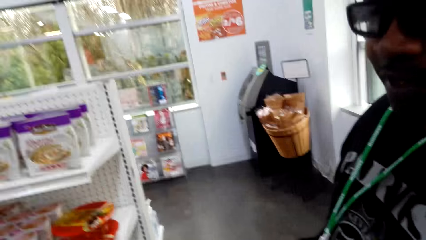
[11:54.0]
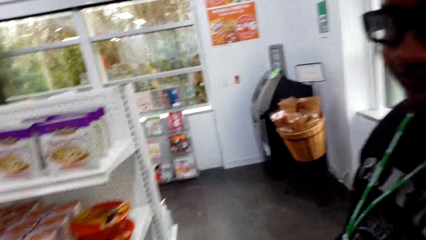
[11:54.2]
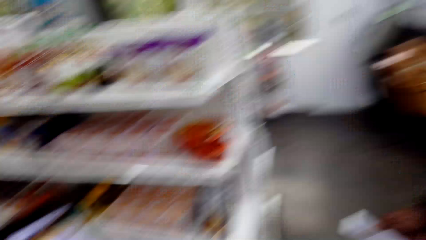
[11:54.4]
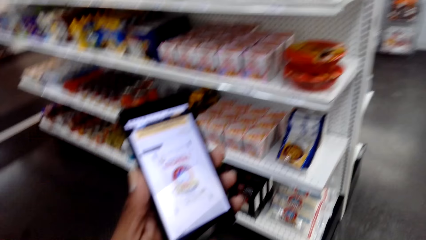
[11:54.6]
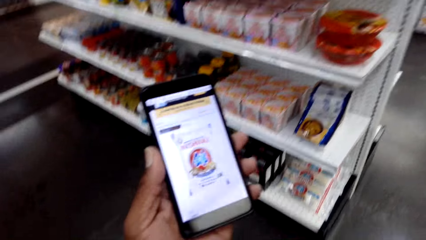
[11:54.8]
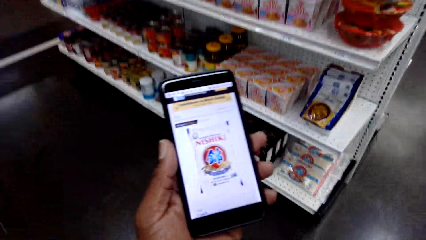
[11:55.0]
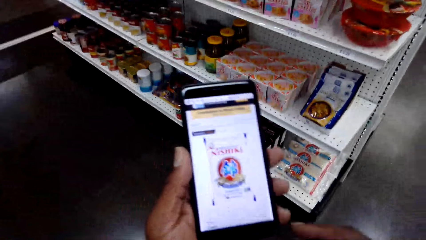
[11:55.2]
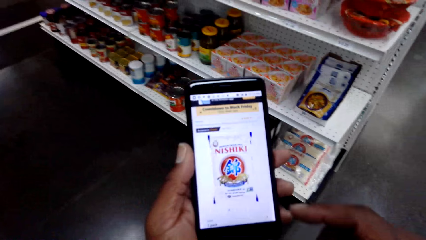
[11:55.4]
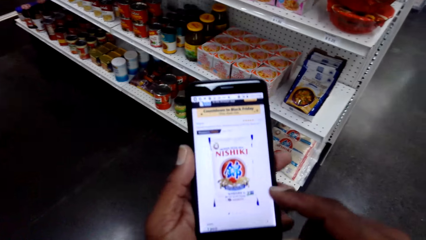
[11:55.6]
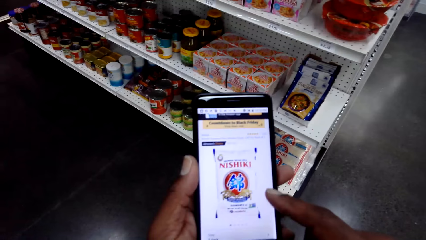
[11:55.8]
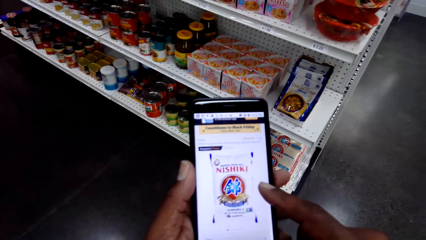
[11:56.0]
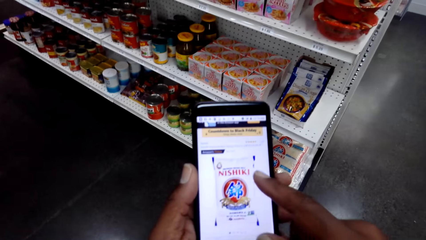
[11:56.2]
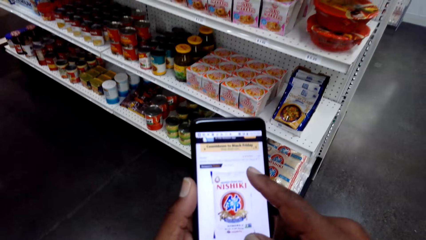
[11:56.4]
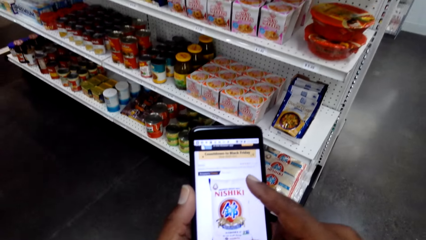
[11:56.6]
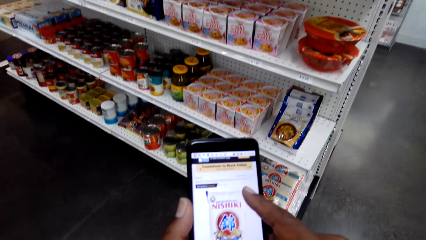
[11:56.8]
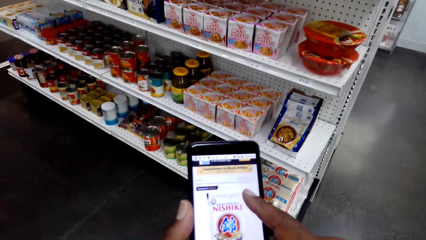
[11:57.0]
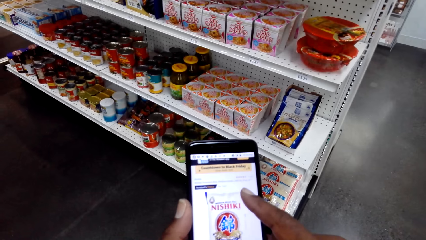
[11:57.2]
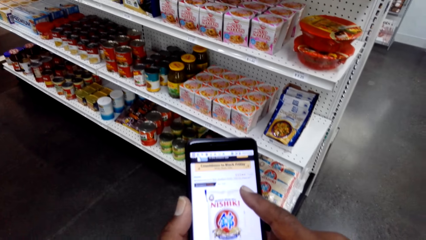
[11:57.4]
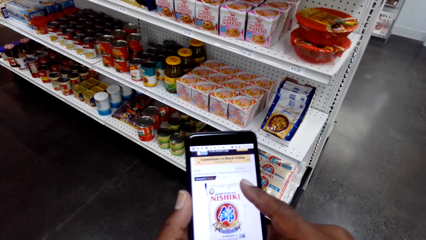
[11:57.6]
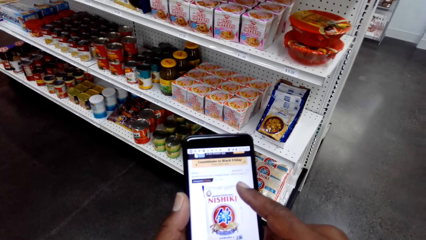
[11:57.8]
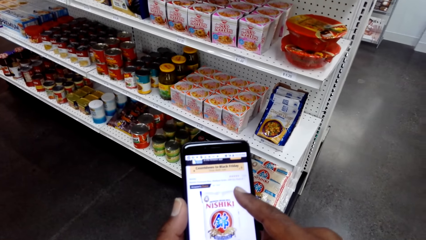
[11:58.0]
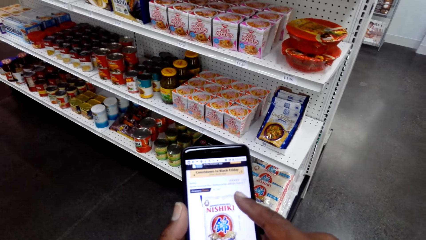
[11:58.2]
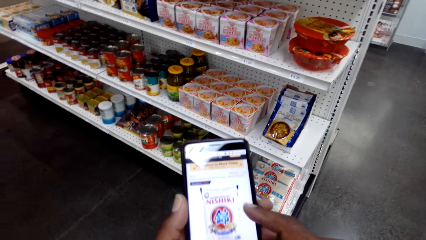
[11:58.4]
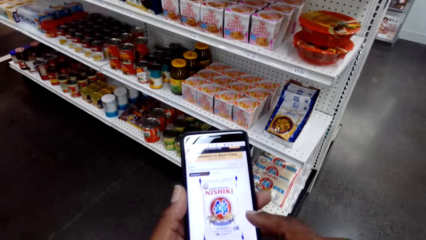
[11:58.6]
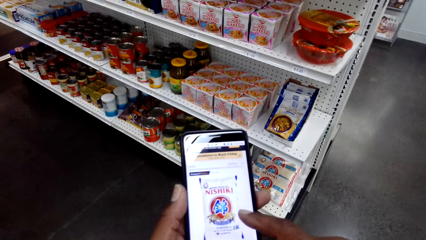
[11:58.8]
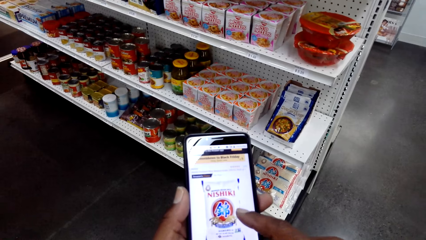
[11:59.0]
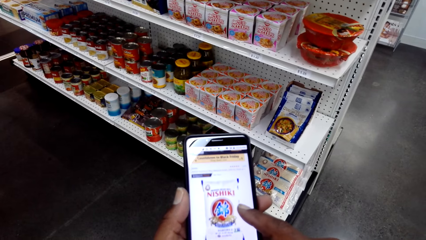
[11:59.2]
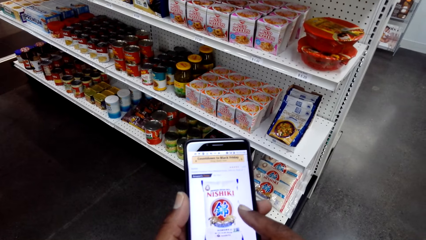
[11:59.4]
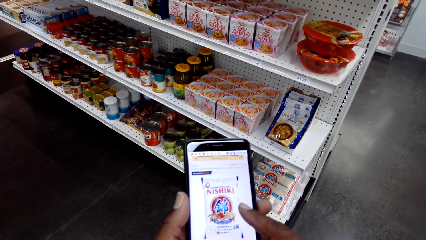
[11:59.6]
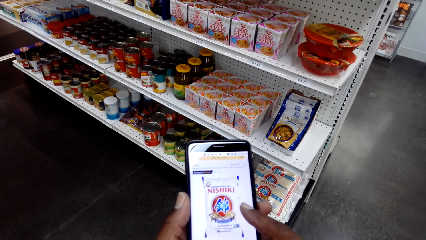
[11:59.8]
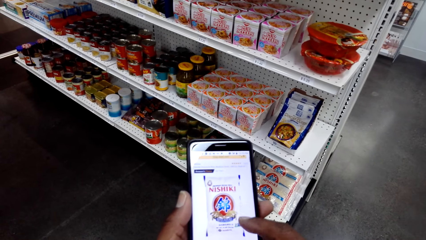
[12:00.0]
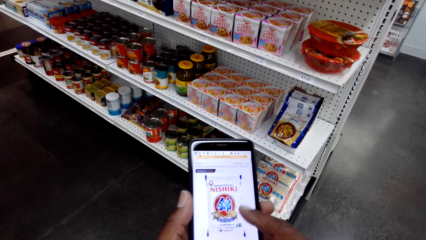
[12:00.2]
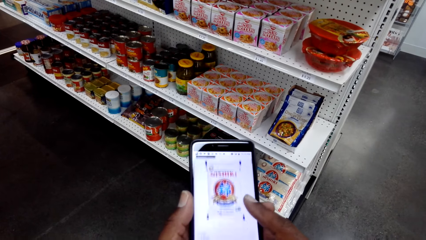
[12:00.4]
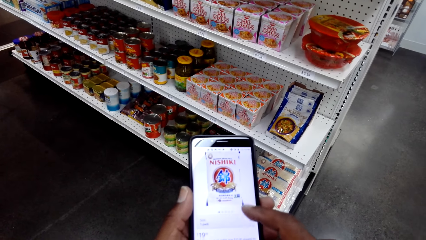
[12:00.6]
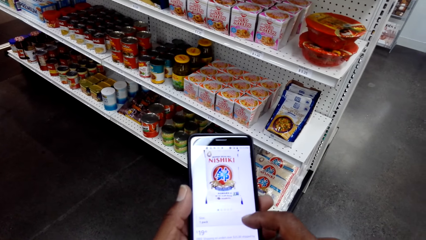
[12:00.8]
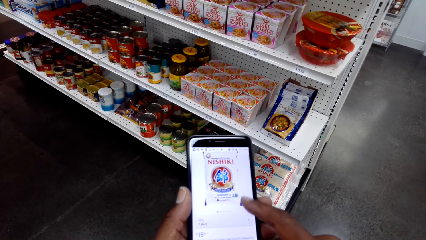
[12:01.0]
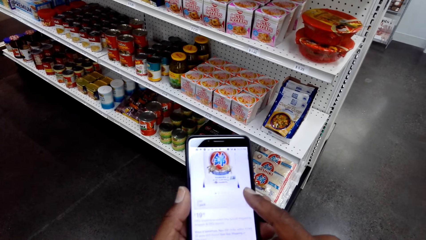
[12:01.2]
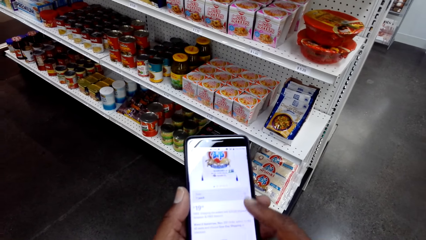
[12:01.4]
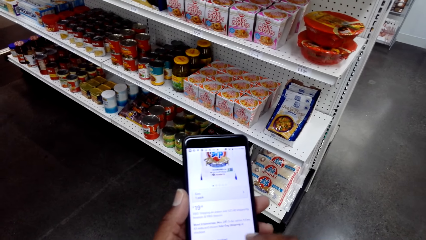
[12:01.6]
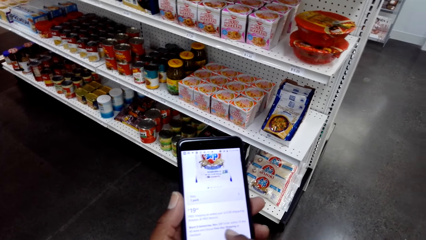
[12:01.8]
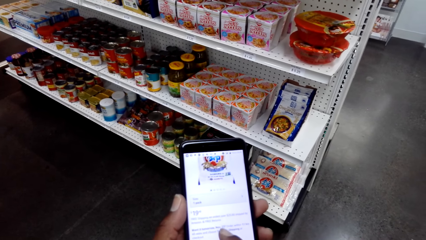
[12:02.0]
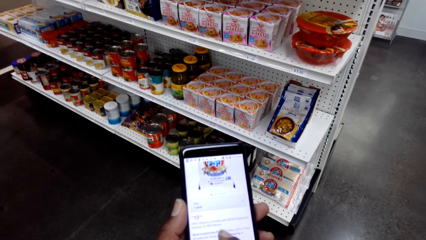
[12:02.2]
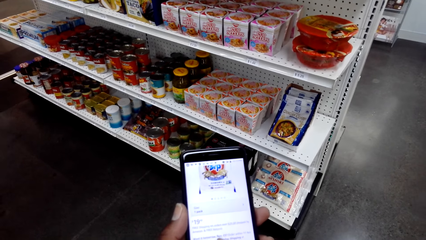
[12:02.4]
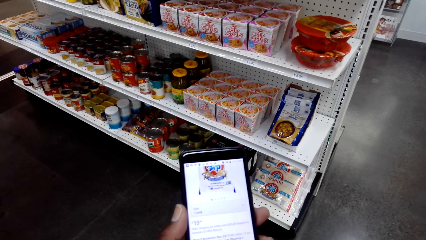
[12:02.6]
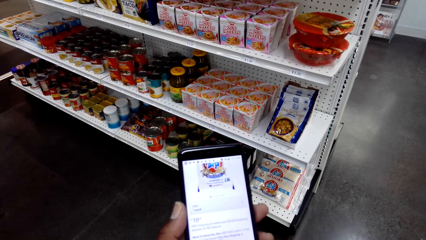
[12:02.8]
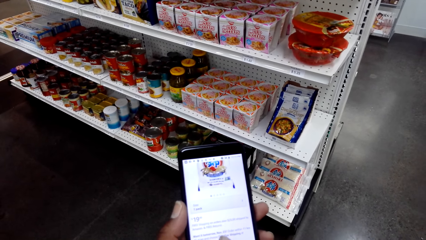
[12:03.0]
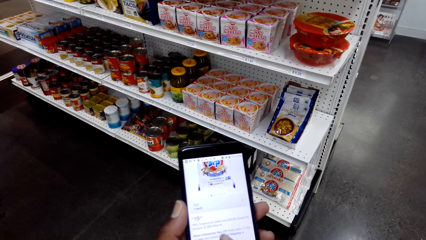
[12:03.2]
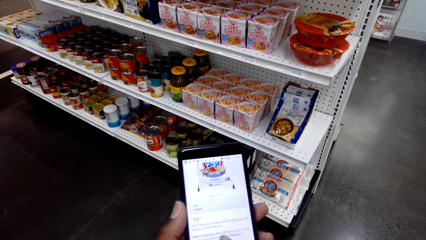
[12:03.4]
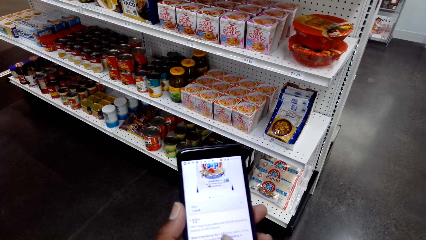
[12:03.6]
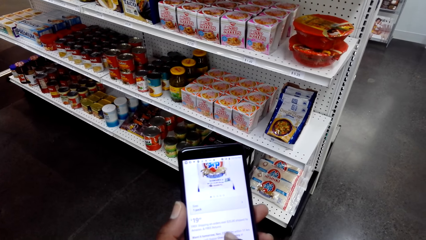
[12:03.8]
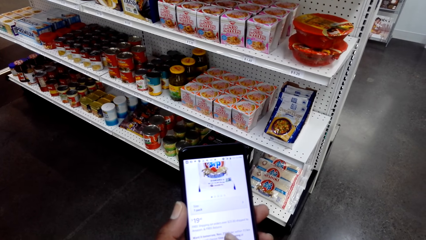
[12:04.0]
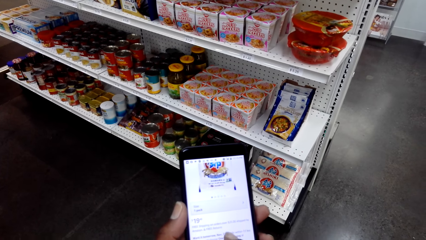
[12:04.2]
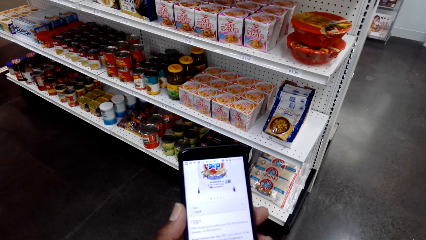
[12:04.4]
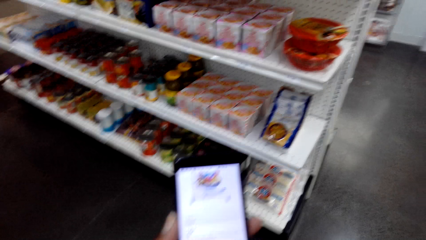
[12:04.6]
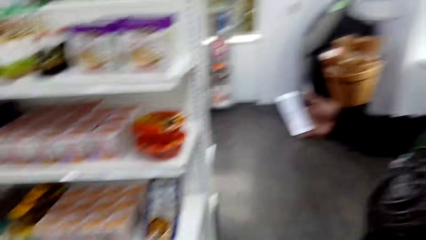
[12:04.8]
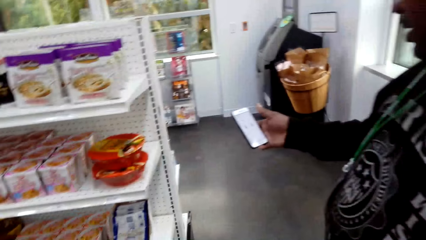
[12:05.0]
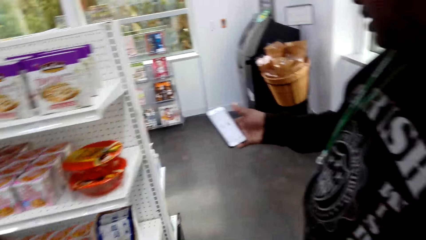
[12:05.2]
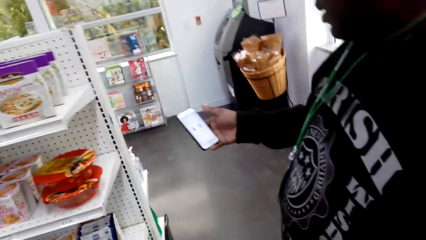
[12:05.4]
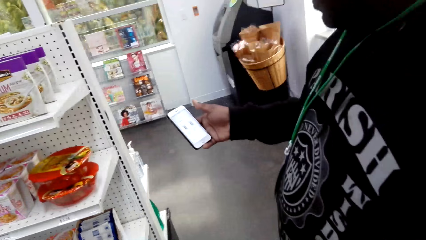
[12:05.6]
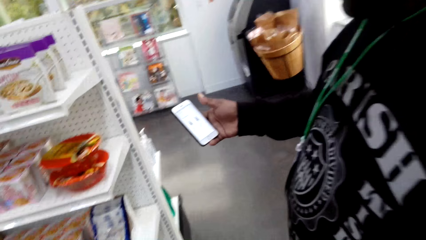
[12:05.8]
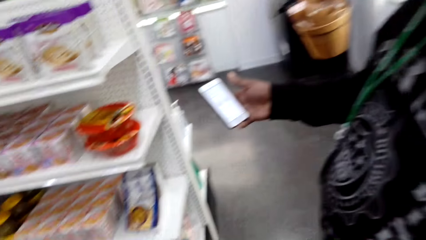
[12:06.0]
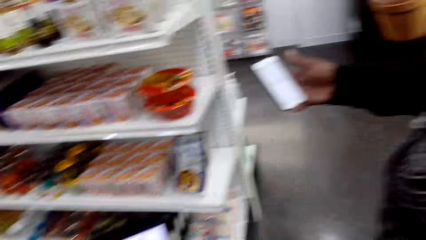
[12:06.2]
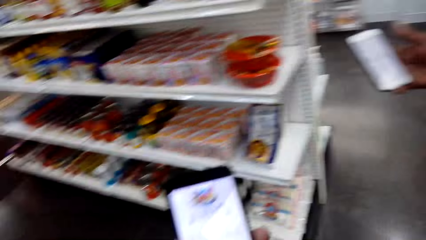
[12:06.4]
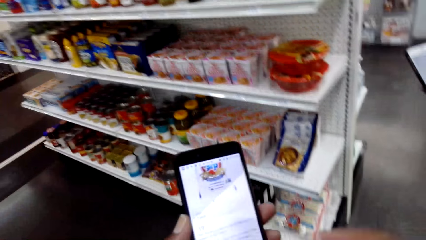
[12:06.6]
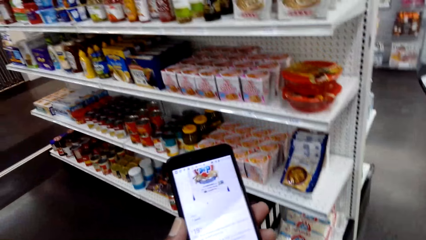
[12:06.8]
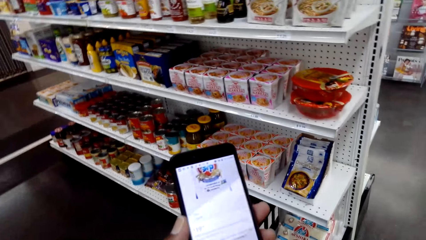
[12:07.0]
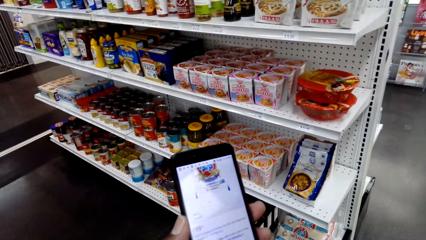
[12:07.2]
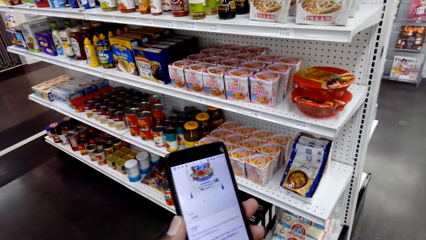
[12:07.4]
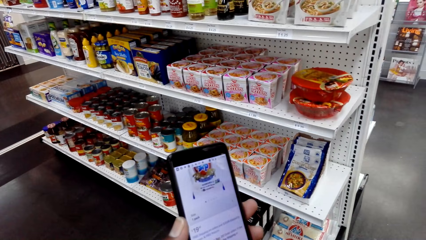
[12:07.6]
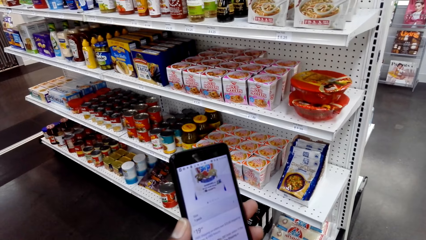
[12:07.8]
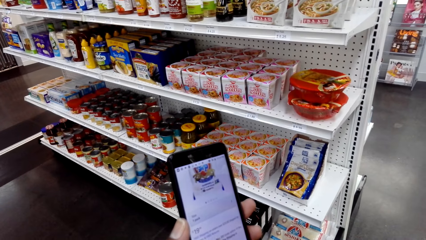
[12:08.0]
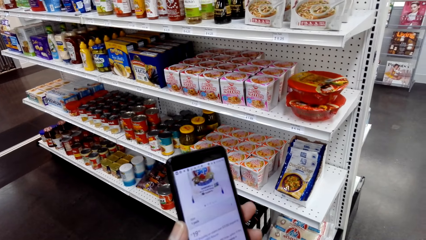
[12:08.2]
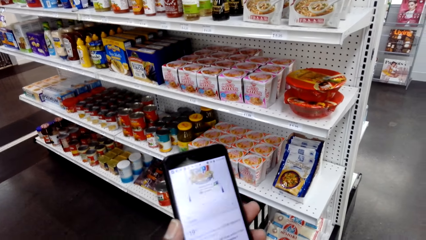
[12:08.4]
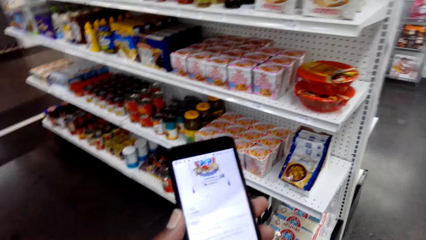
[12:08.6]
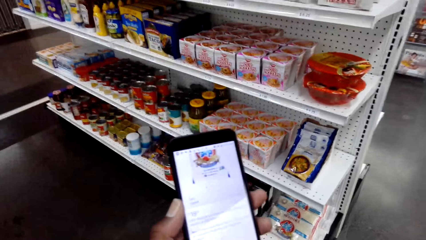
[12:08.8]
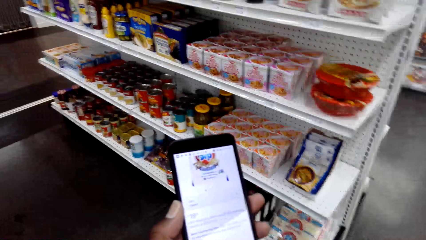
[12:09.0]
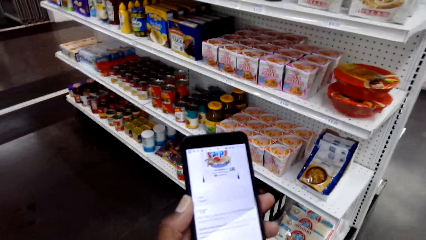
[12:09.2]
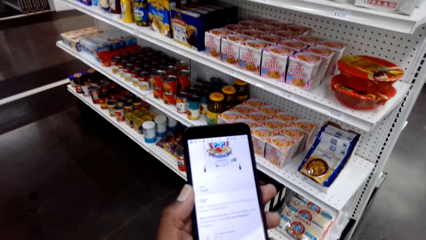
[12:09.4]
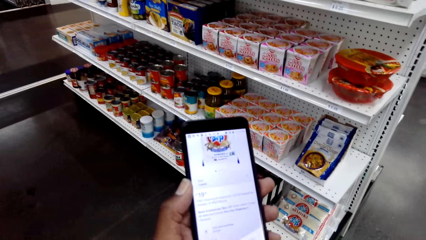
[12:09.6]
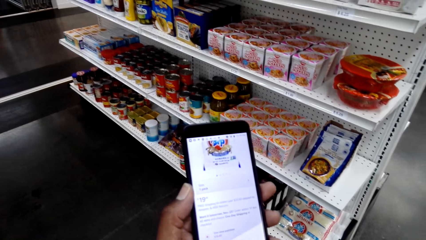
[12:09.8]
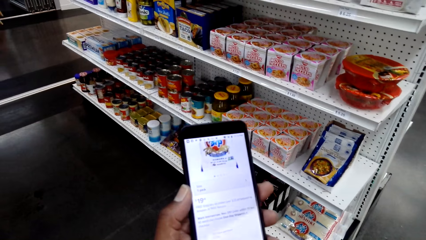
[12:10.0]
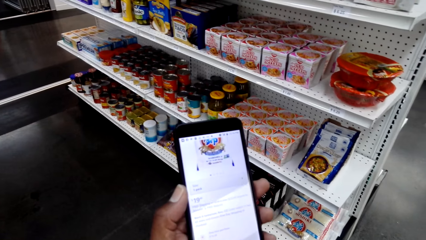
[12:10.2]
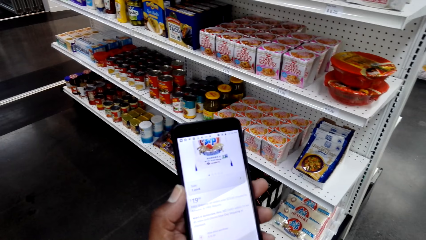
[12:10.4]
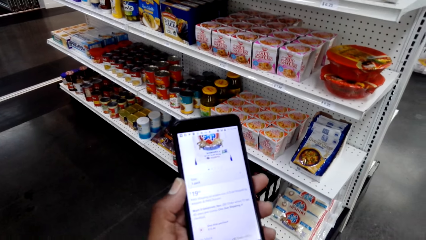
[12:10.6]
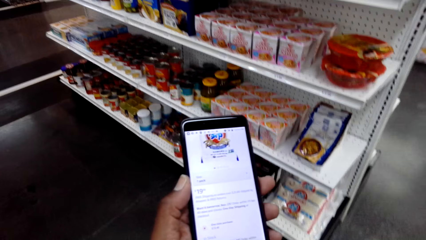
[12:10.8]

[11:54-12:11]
The camera wearer looks at a person. He looks at his phone. He operates his phone. He scrolls up his phone. He looks at the person. The person looks at his phone. The camera wearer looks at his phone.
